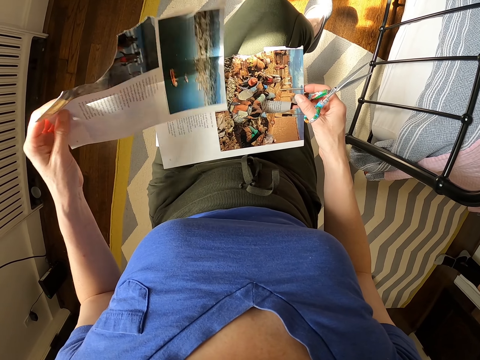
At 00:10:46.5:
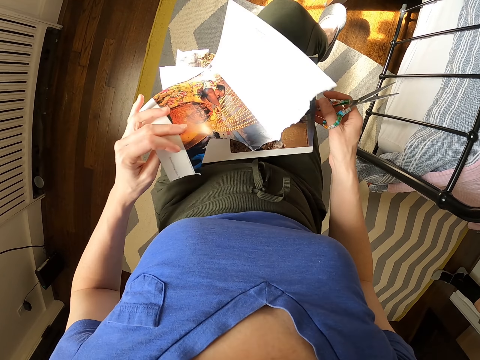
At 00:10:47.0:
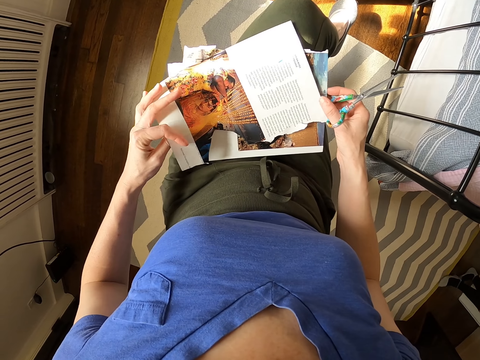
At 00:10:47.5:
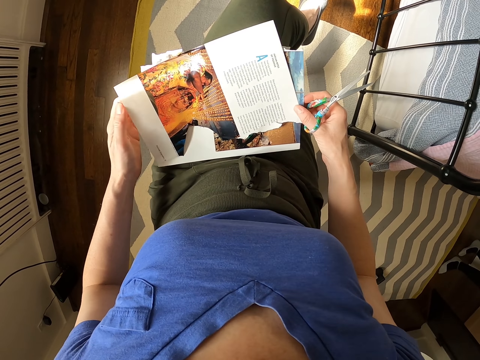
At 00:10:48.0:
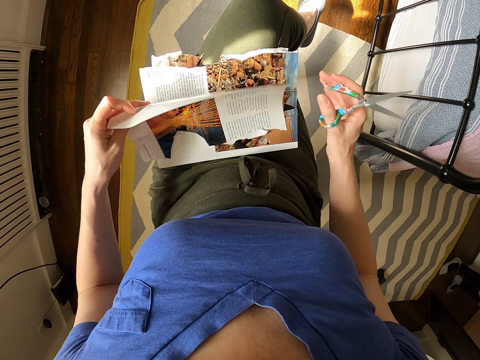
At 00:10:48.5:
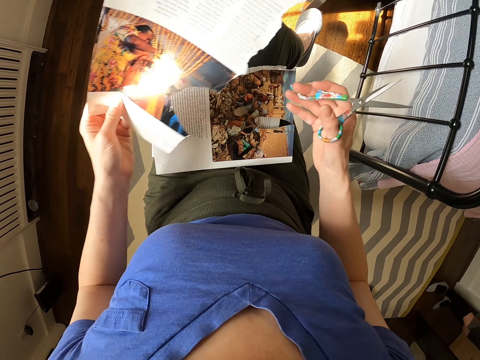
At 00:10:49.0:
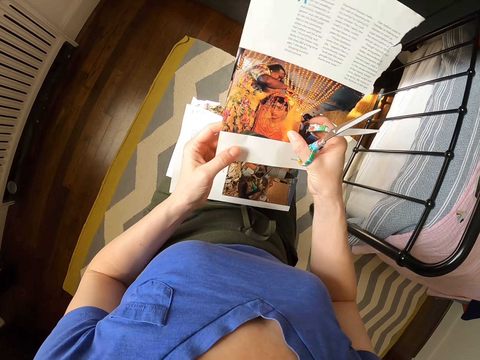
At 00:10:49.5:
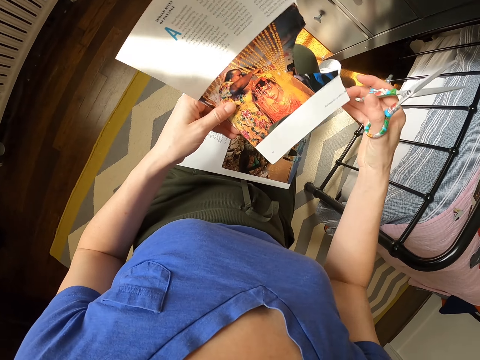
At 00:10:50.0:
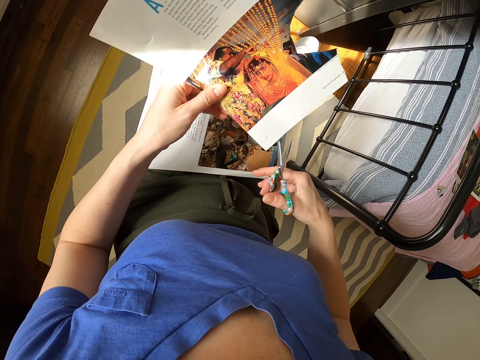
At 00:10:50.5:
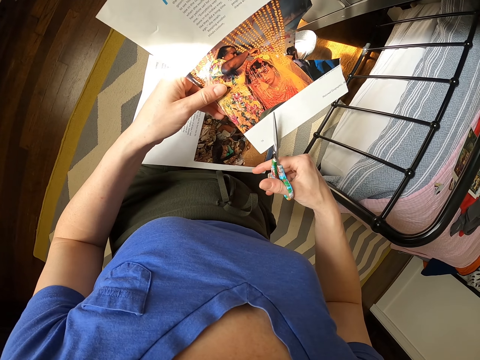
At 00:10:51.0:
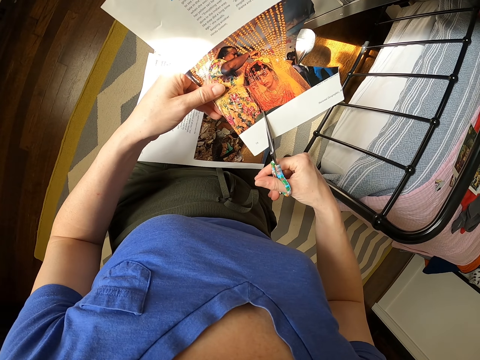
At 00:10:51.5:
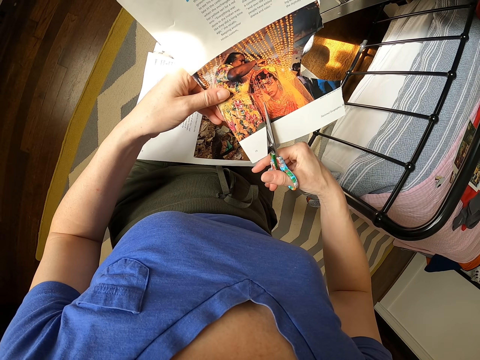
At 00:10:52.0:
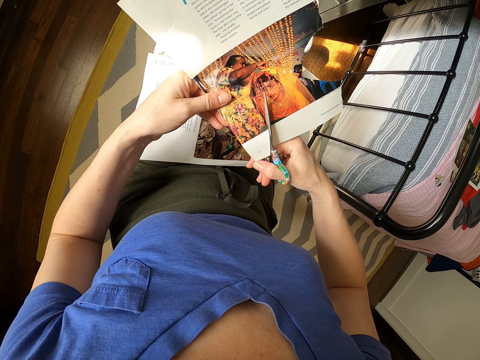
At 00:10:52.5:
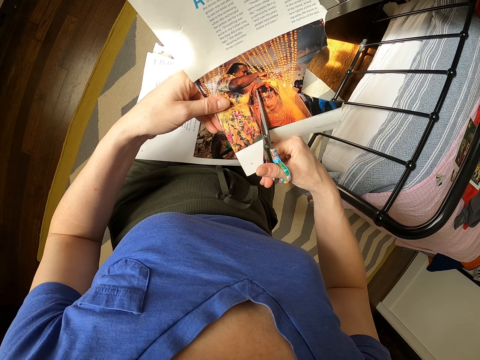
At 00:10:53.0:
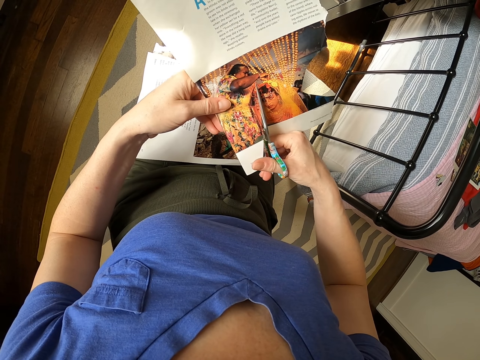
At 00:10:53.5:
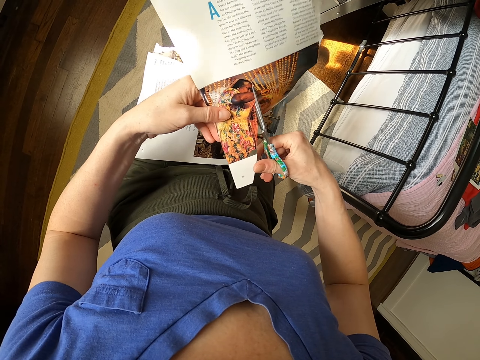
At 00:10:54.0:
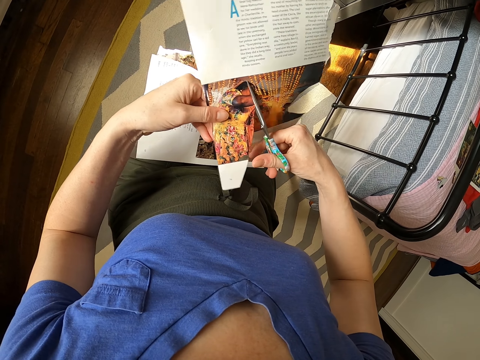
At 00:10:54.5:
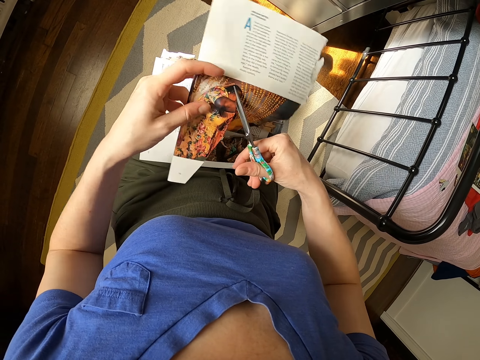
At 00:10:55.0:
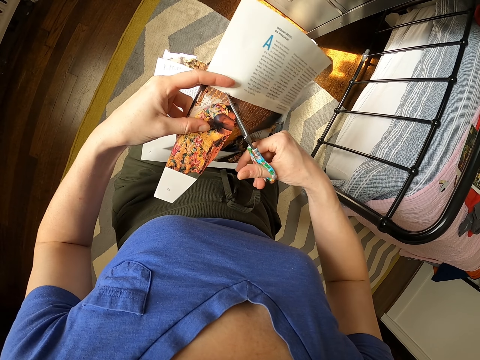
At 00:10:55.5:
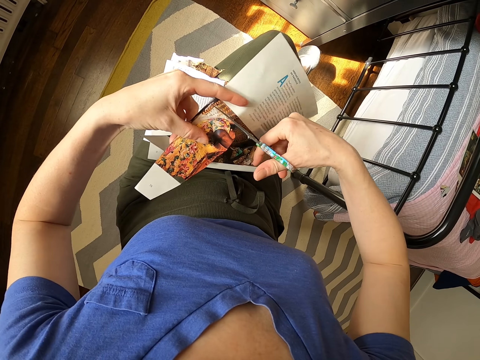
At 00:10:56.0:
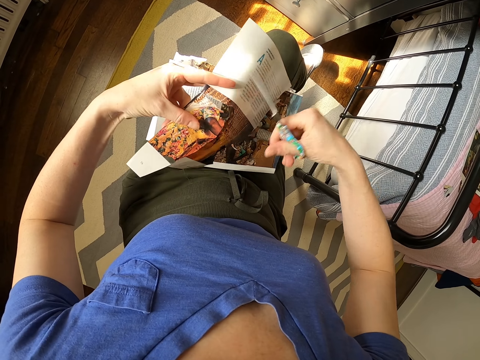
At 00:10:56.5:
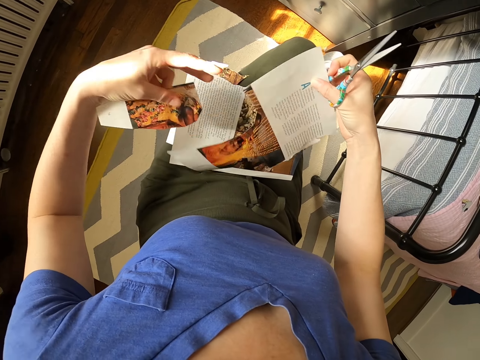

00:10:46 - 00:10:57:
The camera wearer picks up paper. They flip a magazine page. They cut pictures from the magazine with scissors.
